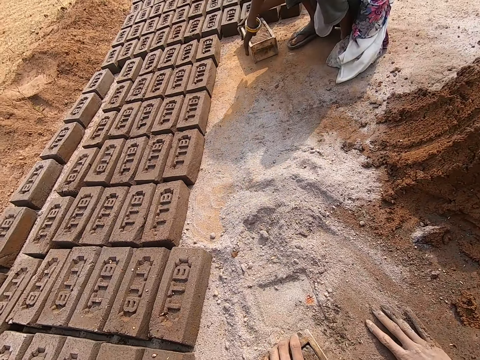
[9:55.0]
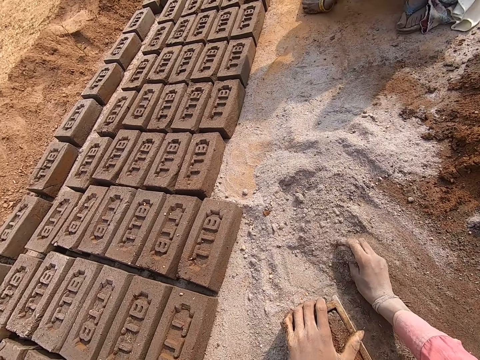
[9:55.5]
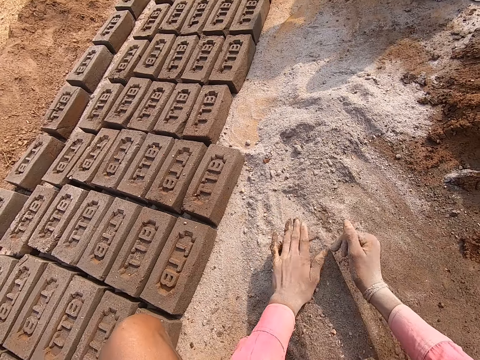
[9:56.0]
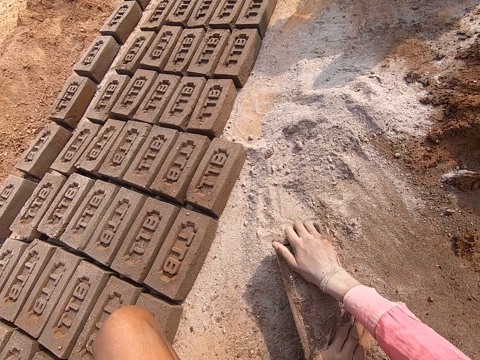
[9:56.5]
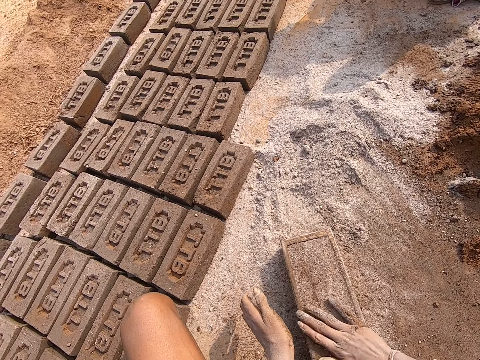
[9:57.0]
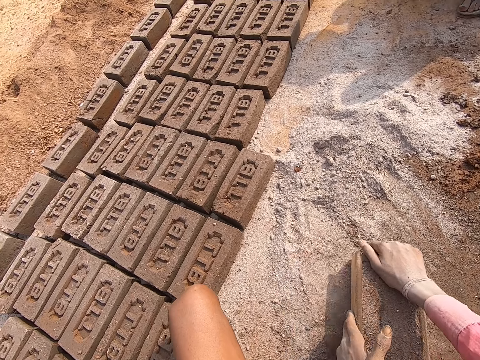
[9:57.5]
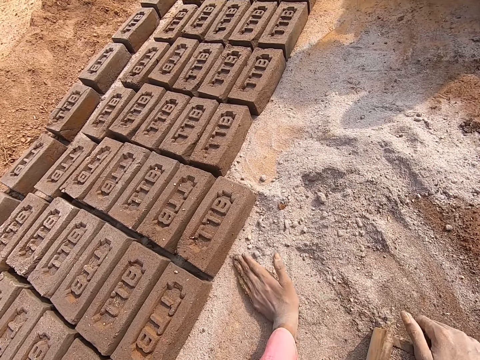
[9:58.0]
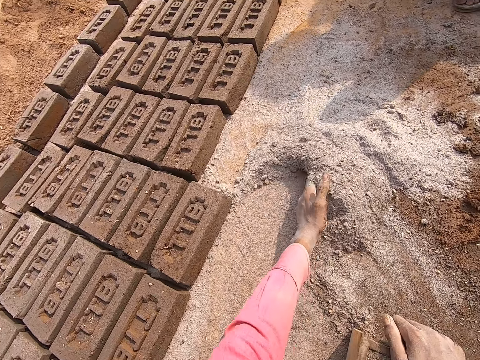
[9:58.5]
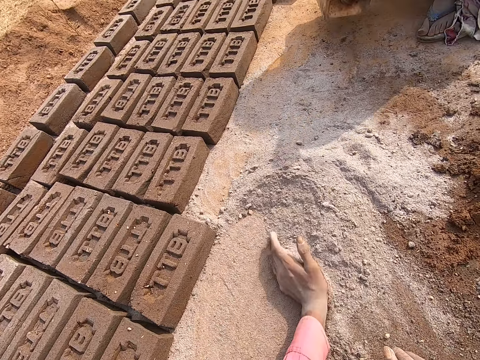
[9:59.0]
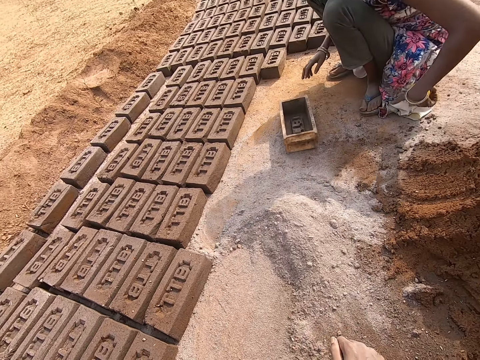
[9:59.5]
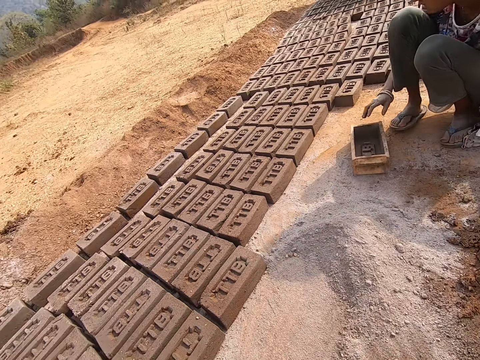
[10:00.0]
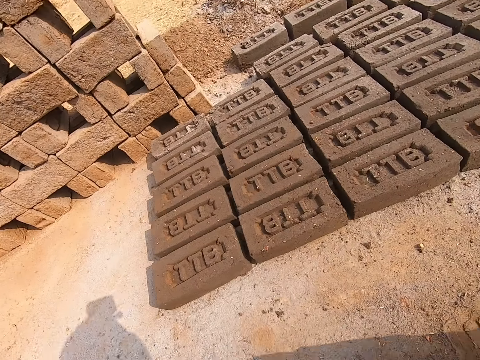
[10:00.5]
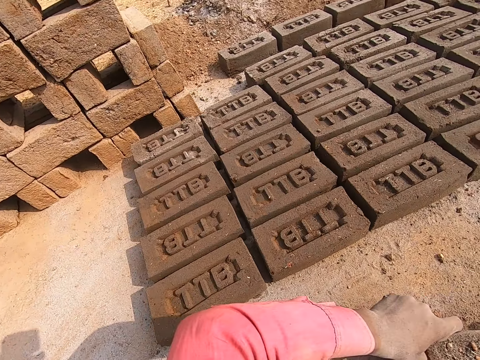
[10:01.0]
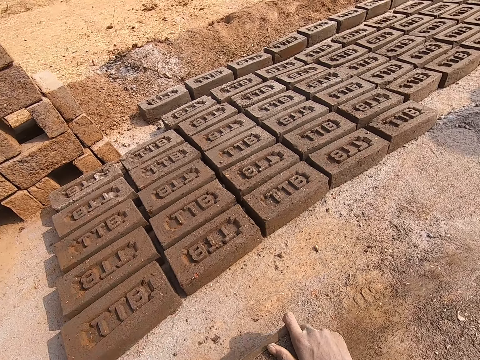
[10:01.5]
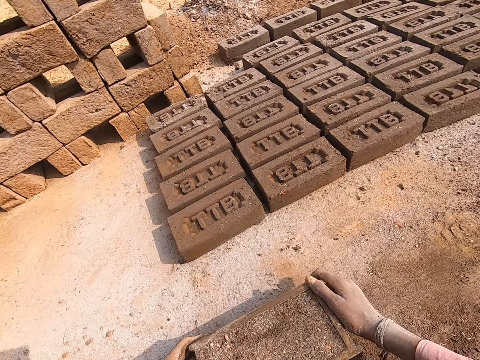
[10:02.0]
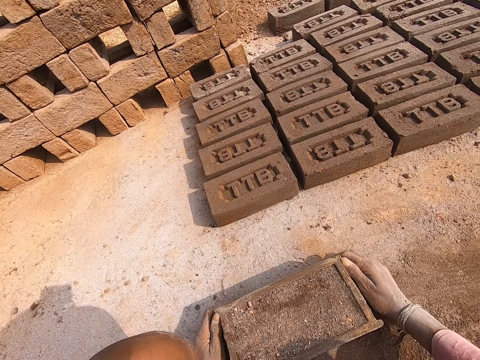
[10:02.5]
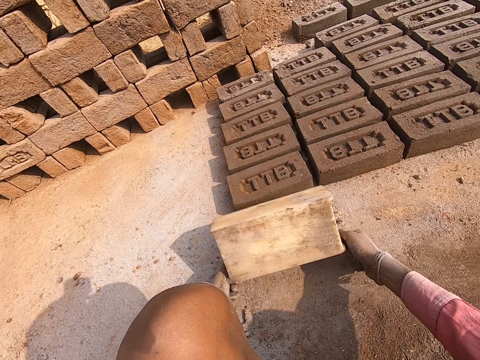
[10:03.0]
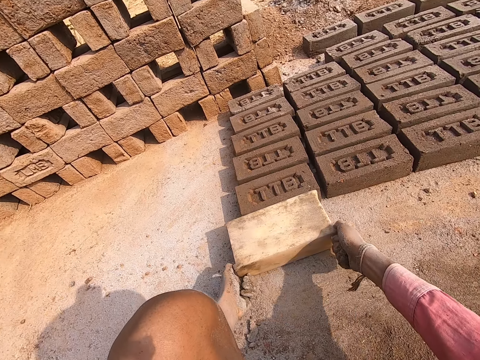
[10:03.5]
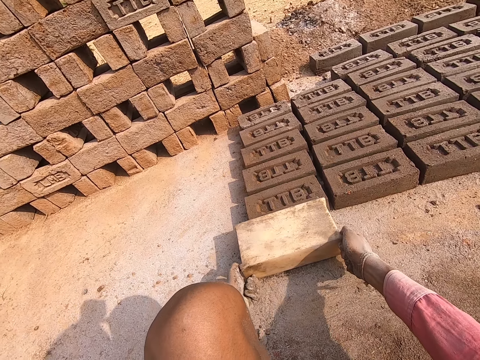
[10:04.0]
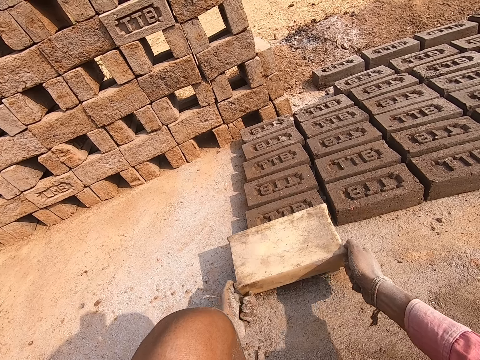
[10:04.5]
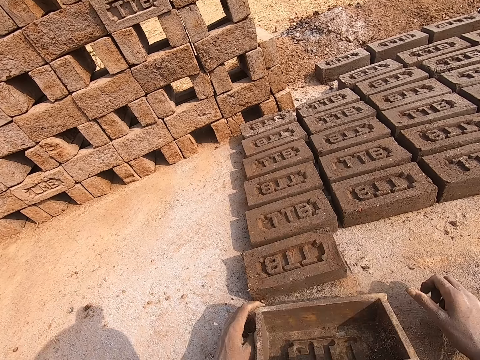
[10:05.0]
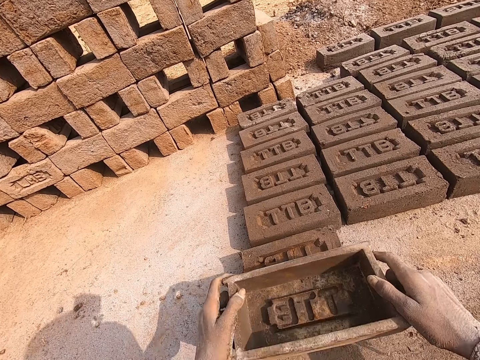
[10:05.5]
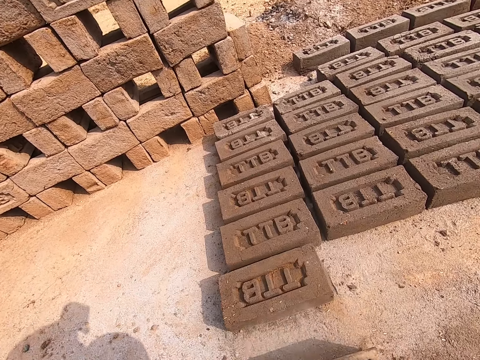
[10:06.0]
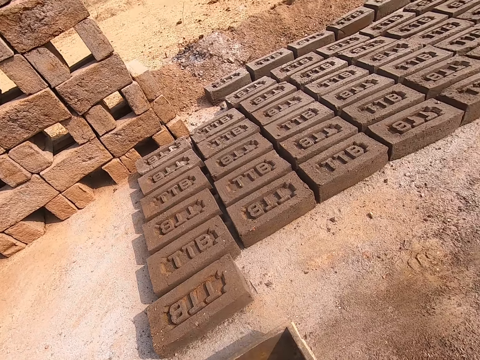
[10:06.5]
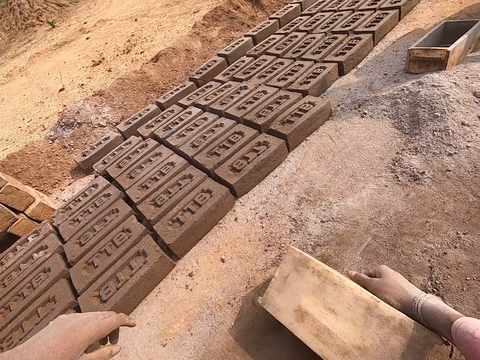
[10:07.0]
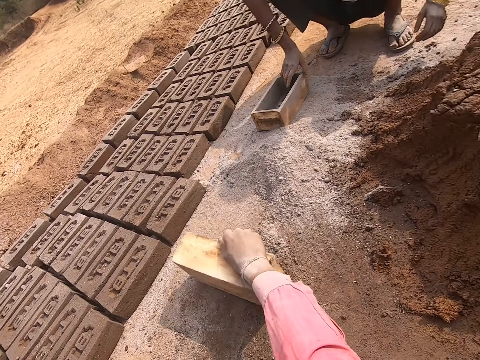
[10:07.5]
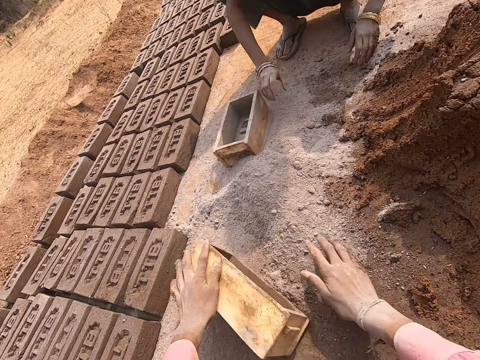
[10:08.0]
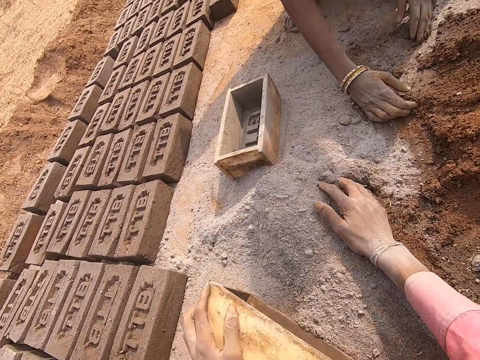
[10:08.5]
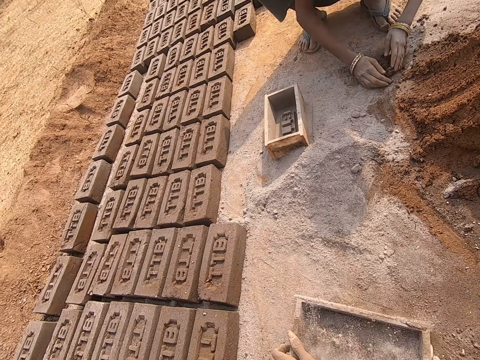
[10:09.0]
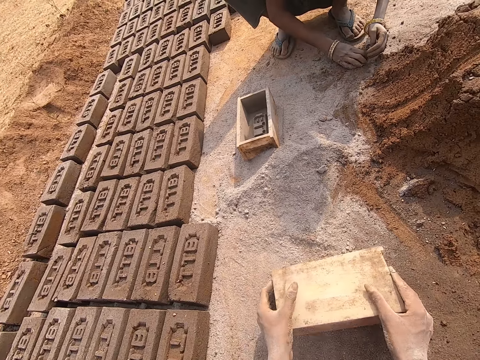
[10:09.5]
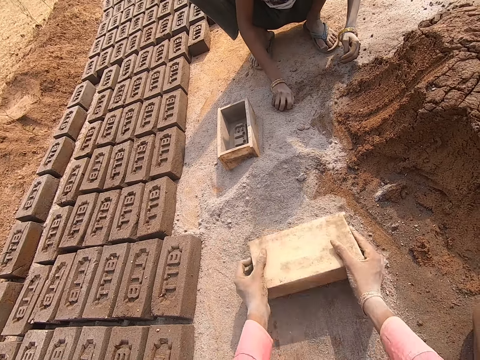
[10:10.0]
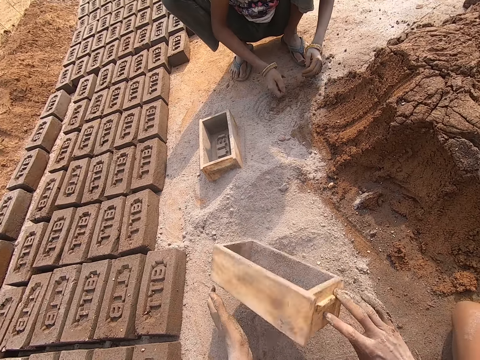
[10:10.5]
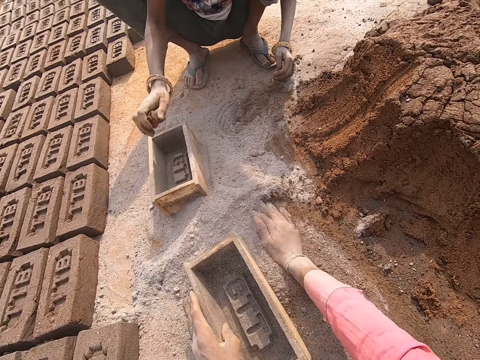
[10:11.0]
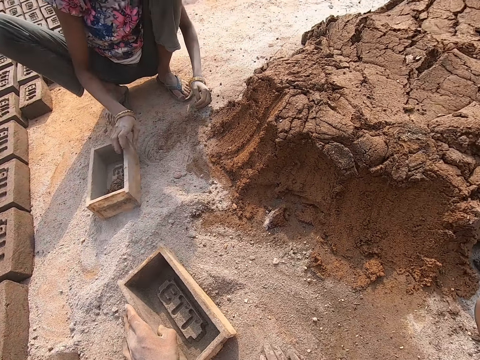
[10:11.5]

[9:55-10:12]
The camera wearer dusts the mud. They put soil on the brick. They move sand with the left hand. They remove the brick from the molder or brickmould. They turn the brickmould. They dust the molder. They put soil in the brickmould. A person dusts the brick mold.

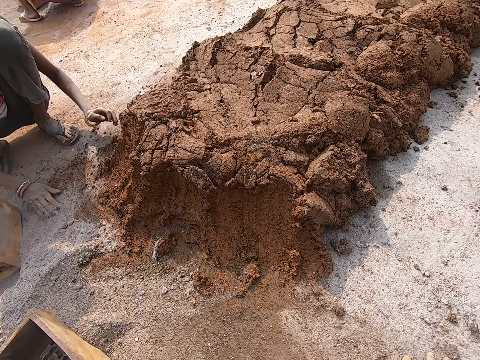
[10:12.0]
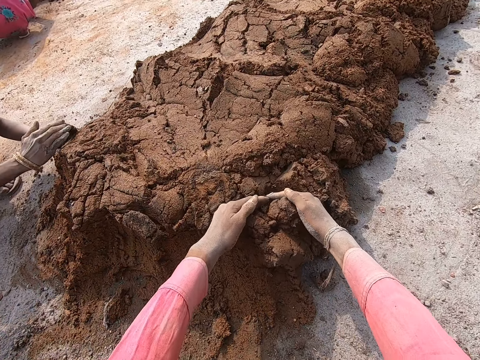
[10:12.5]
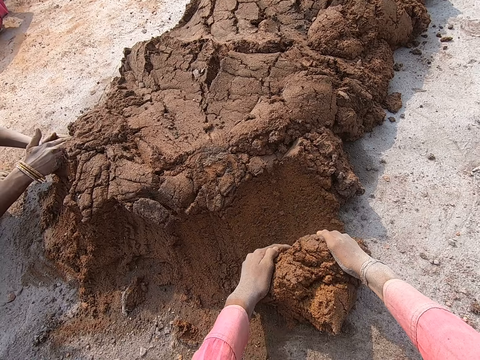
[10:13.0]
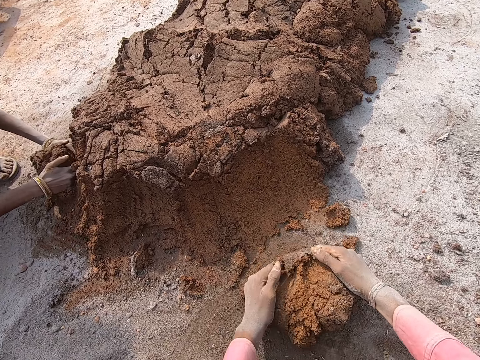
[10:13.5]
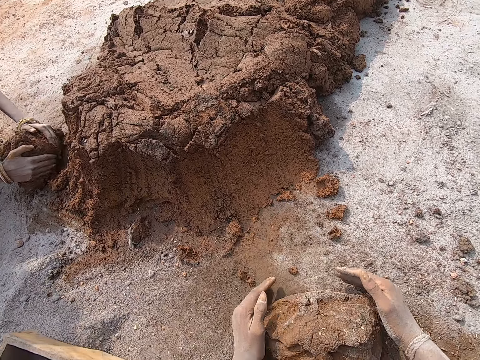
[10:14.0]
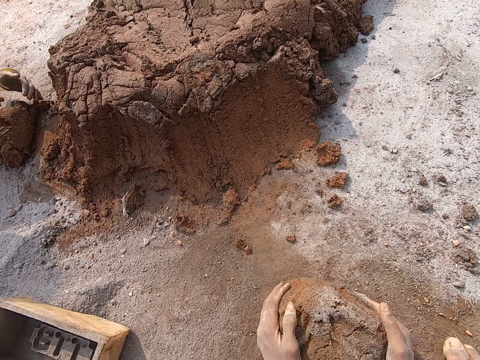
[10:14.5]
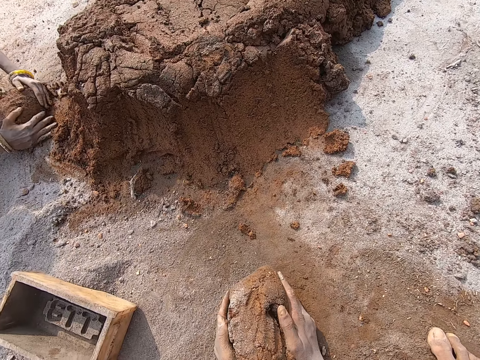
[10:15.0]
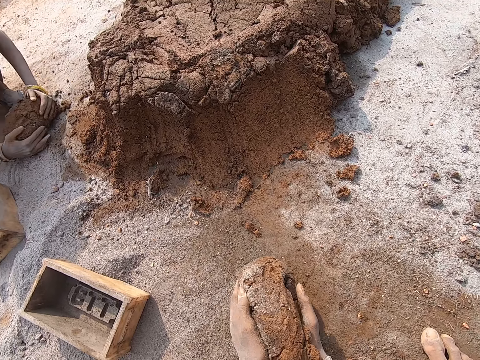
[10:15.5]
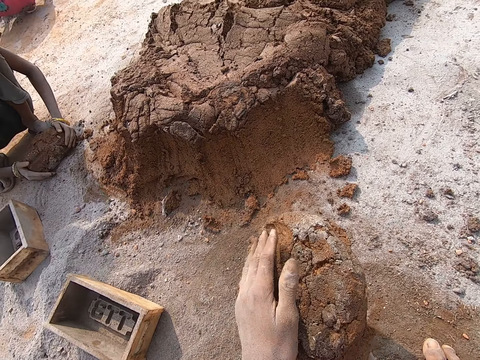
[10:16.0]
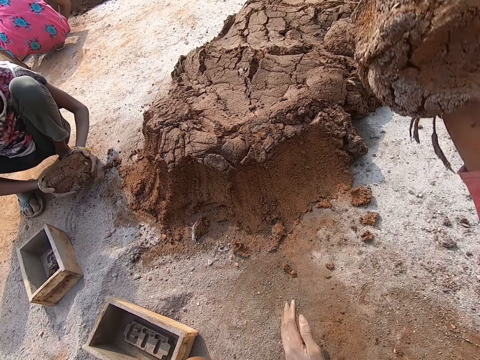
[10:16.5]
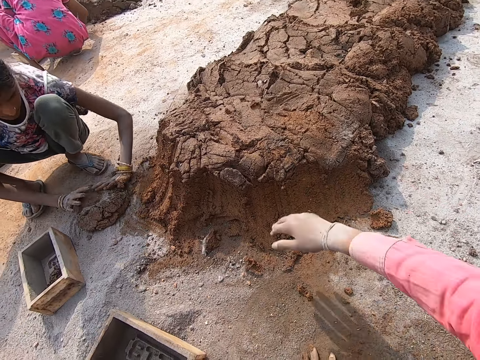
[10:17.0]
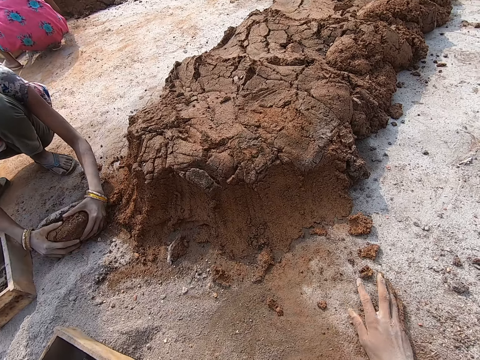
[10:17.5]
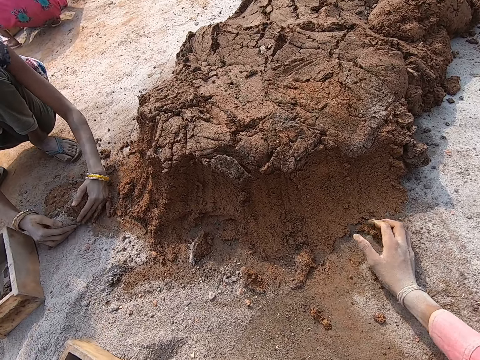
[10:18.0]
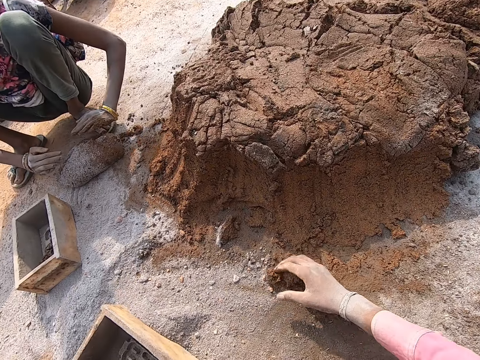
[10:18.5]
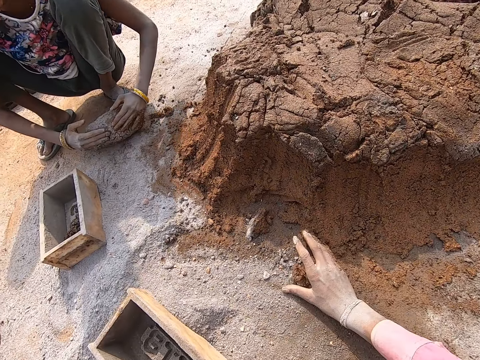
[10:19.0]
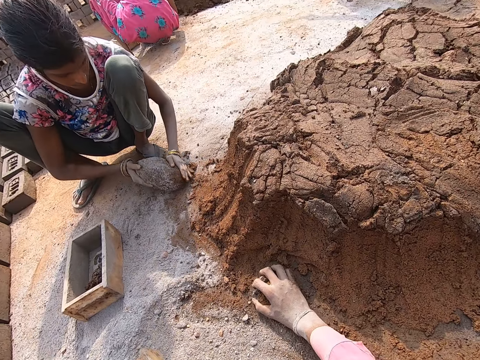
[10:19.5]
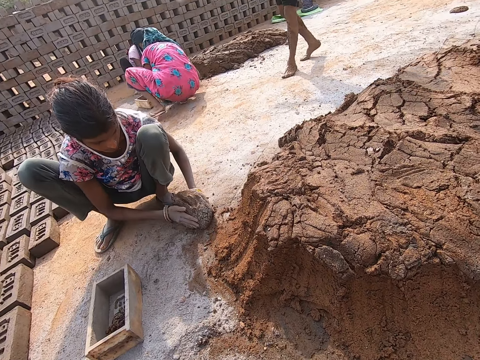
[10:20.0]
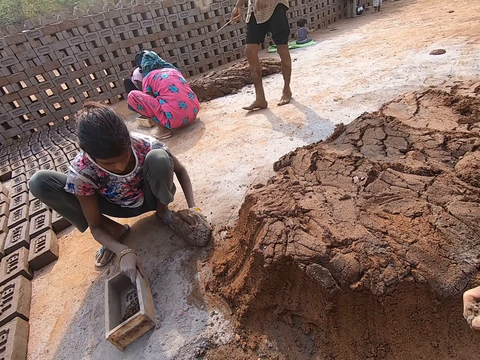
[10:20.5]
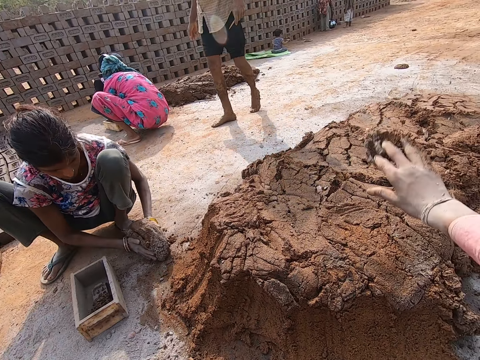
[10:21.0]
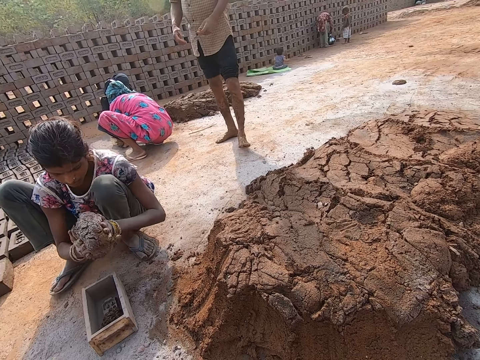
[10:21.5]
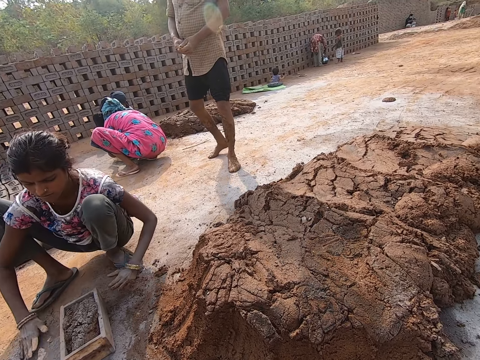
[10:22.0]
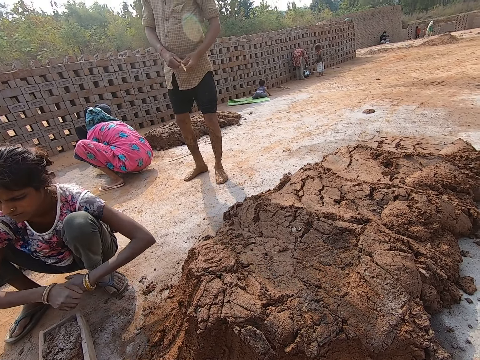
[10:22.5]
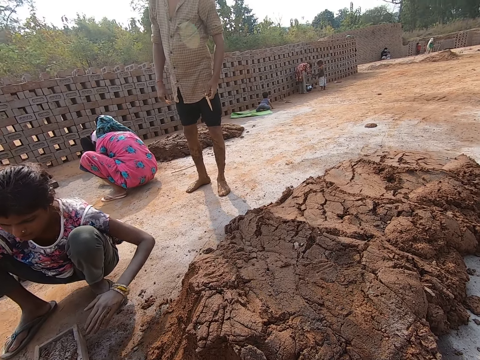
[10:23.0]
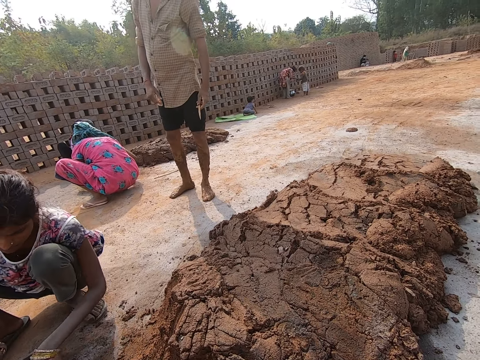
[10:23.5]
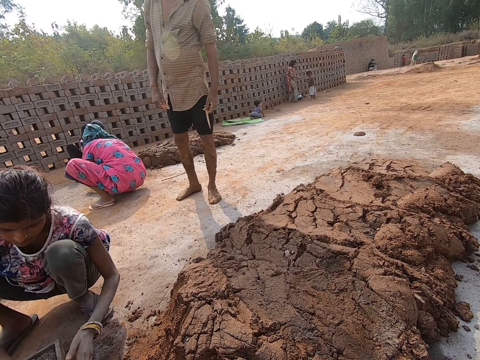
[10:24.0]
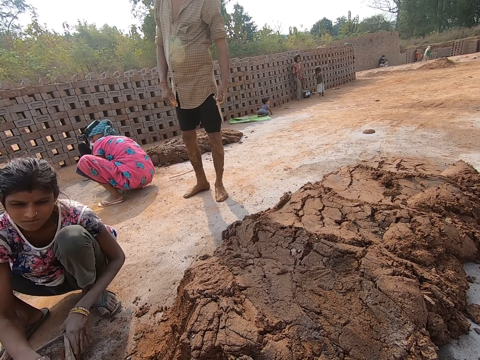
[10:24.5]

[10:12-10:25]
The camera wearer takes the mud. A person collects mud. The camera wearer throws off the mud. The person kneads the mud. The camera wearer collects mud. The person moves the brick molder. The camera wearer looks around. They throw off mud. The person puts the mud in the brick molder. Another person throws a stick.
